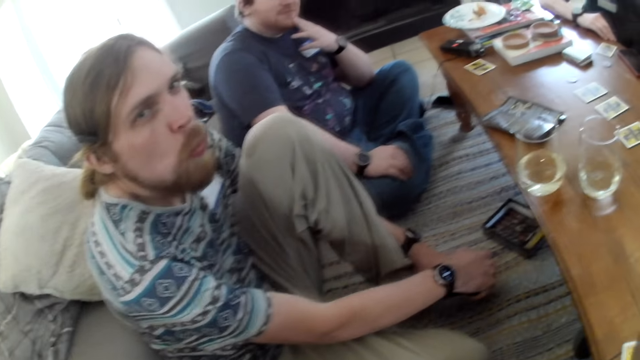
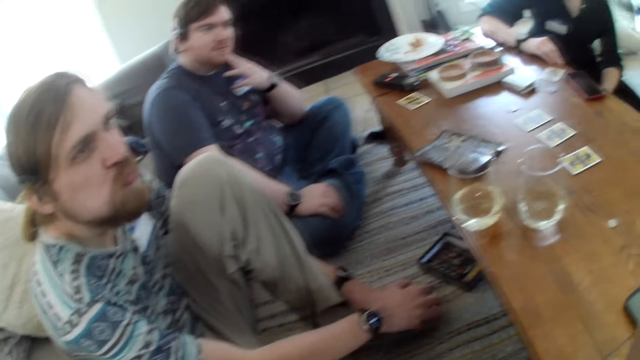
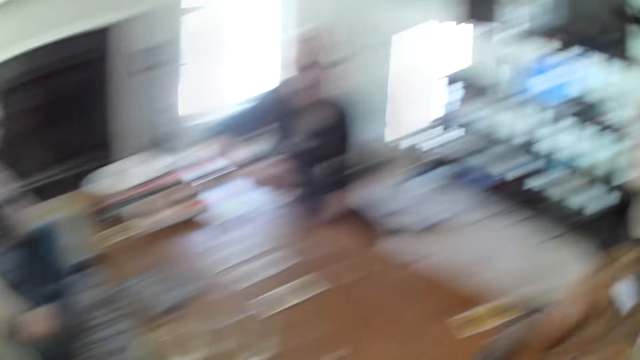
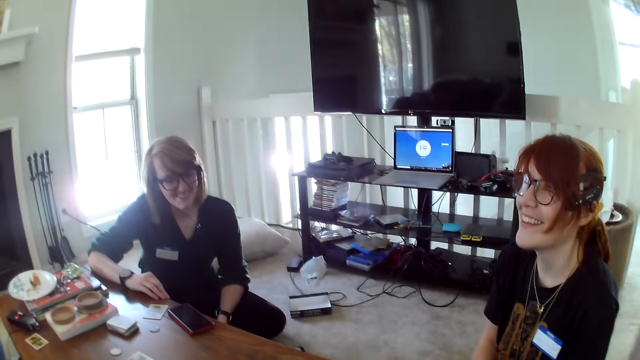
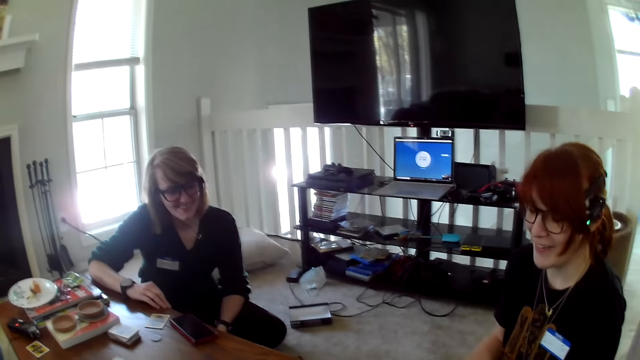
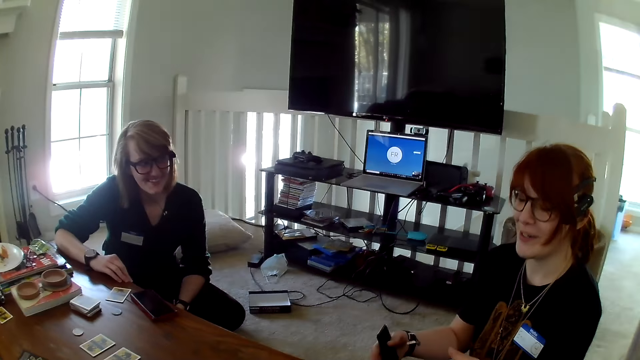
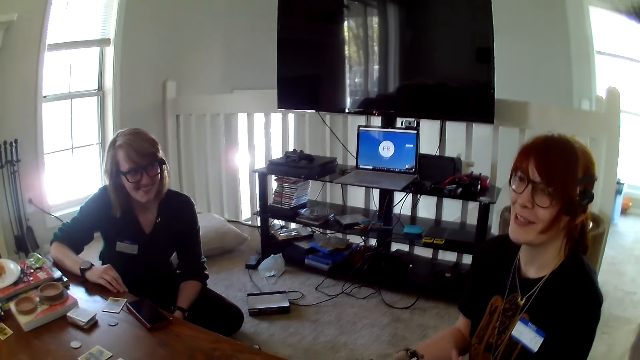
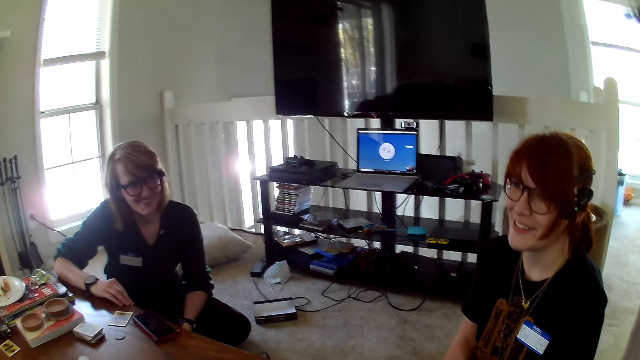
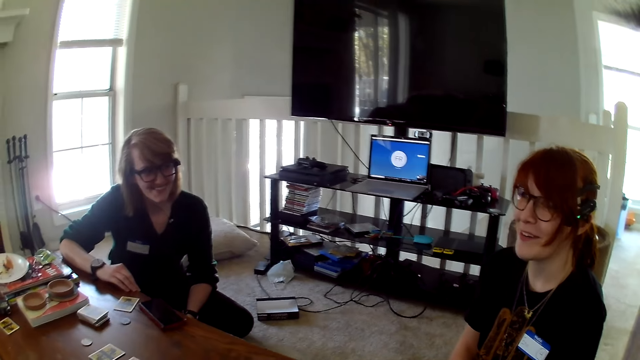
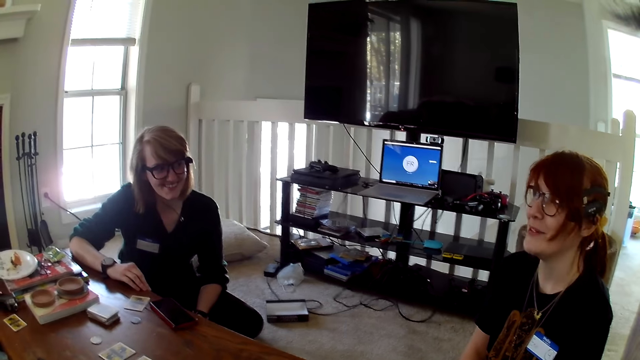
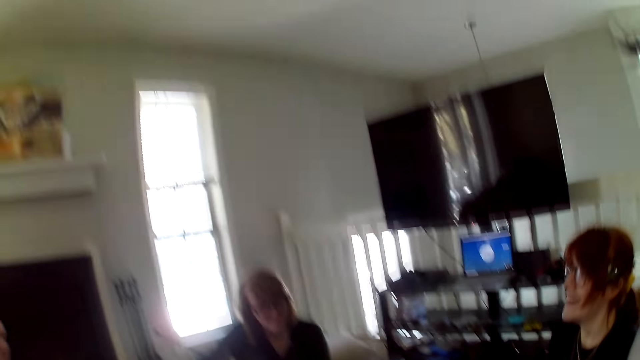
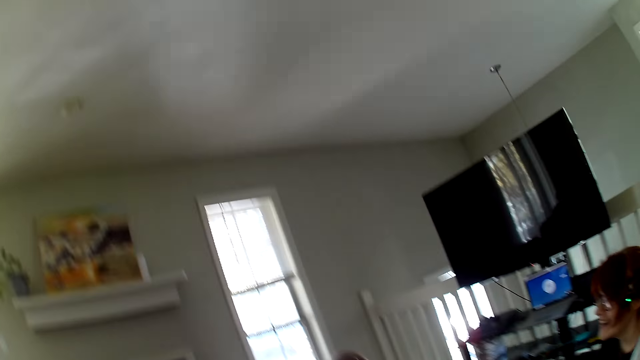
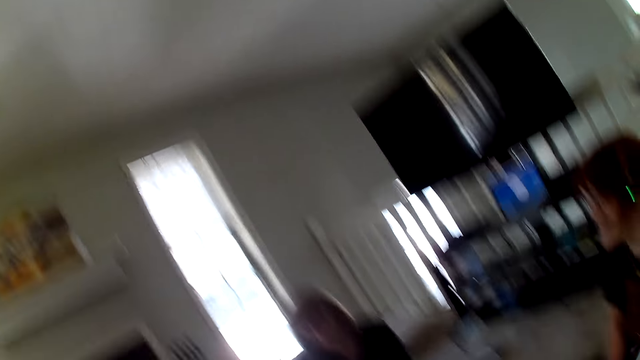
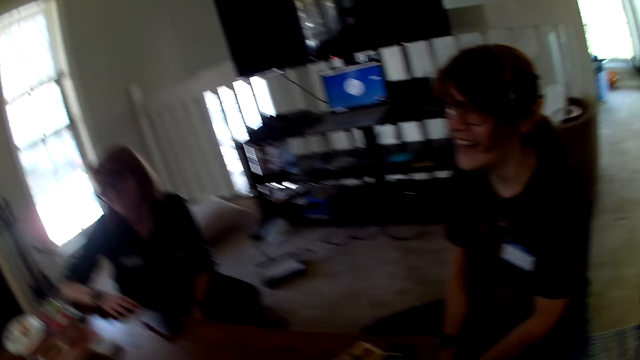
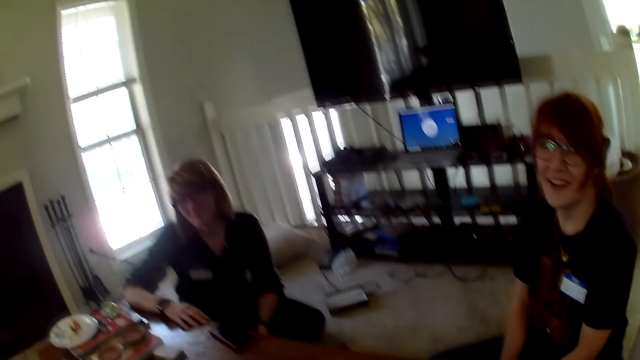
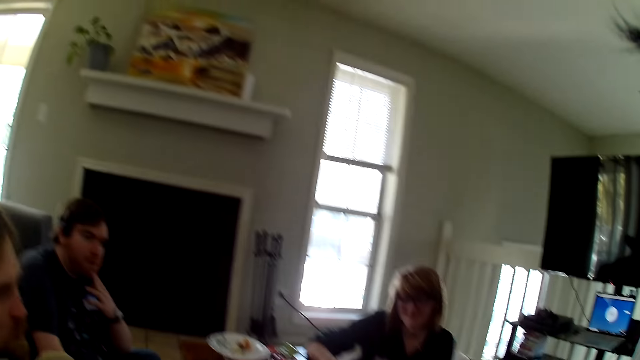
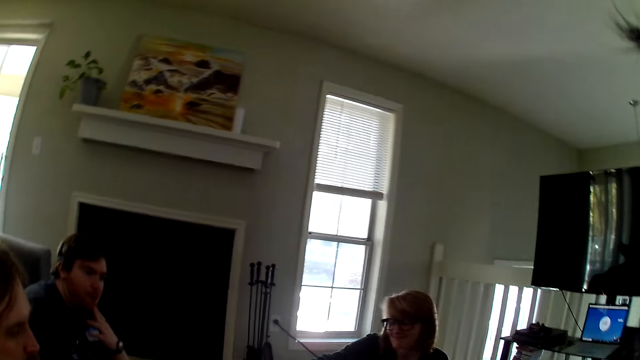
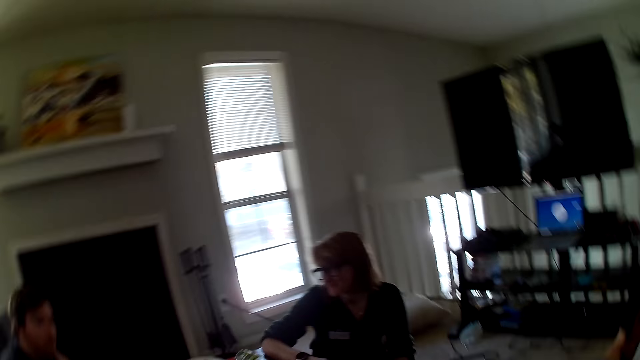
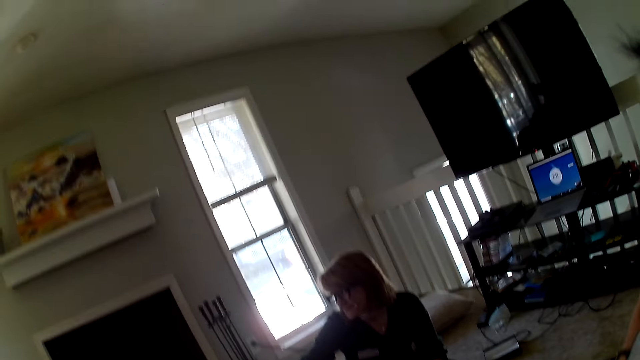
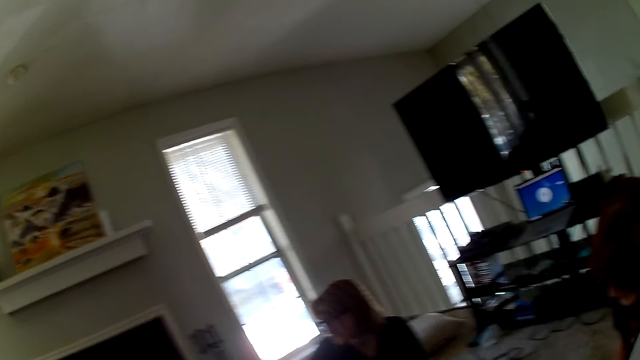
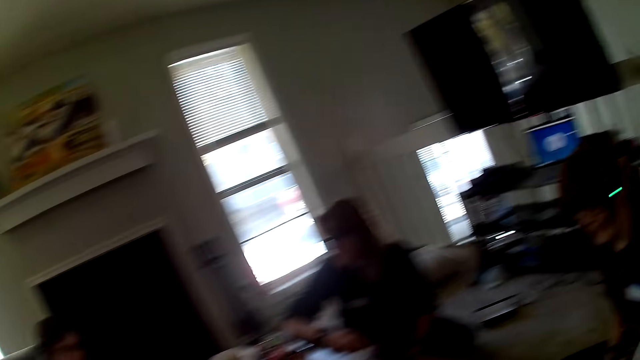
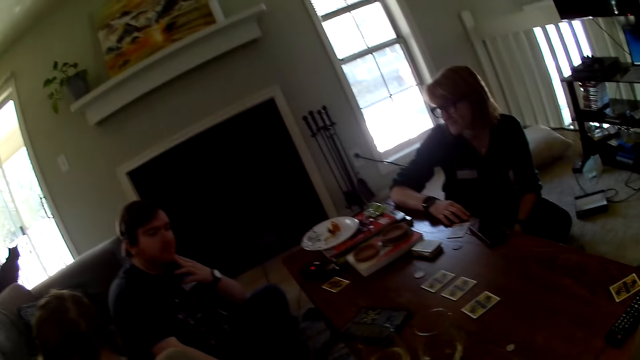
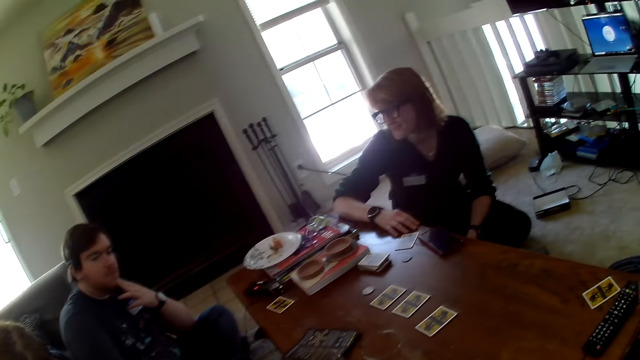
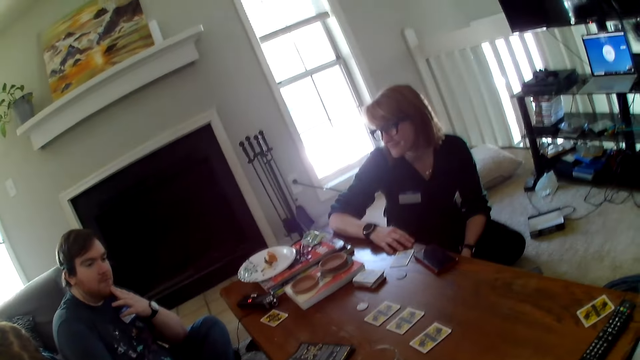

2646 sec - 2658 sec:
A woman talks to the man. The camera wearer looks around the house.

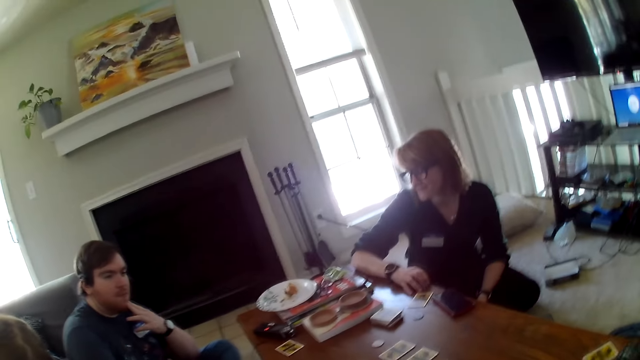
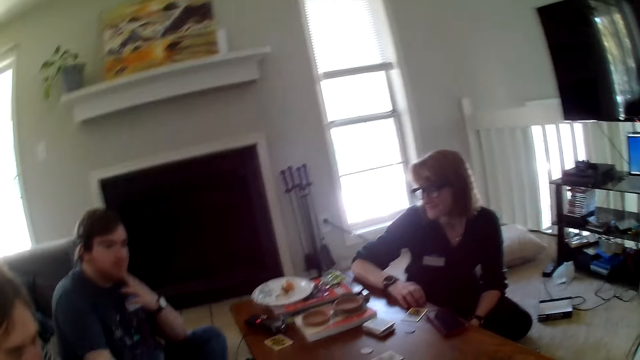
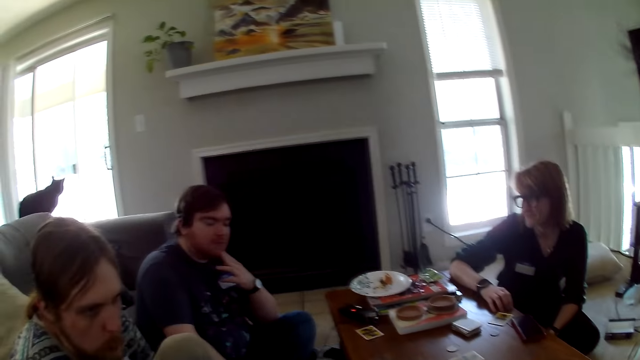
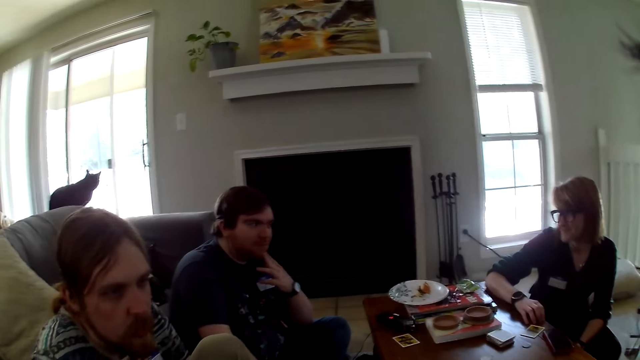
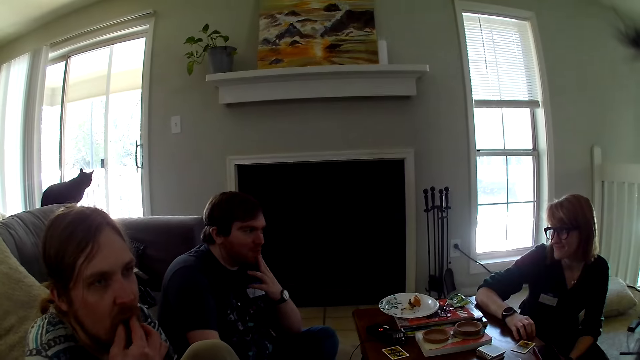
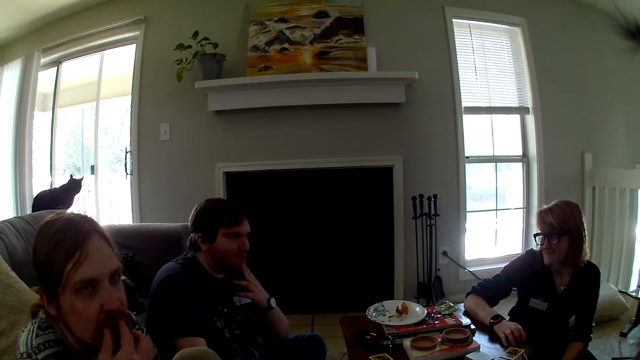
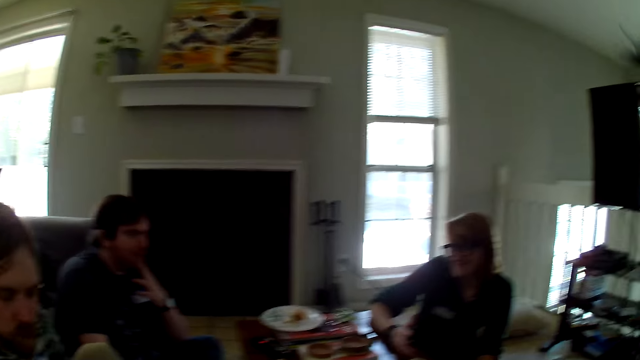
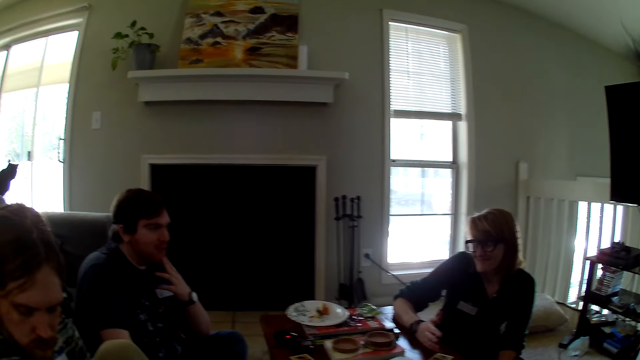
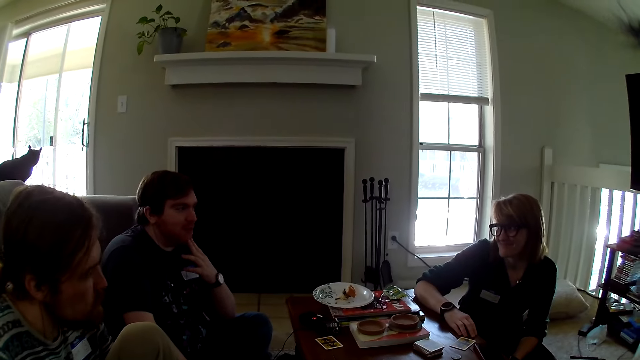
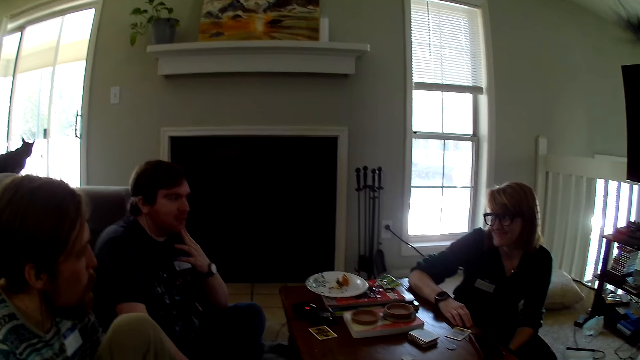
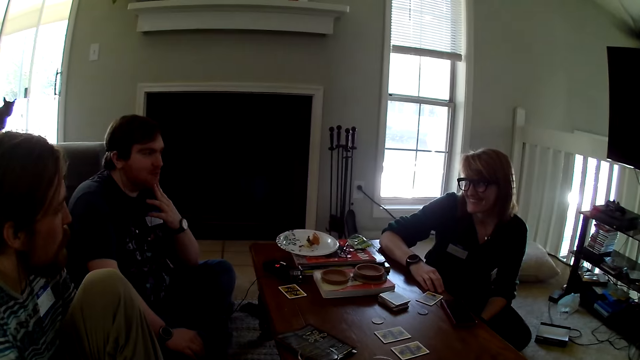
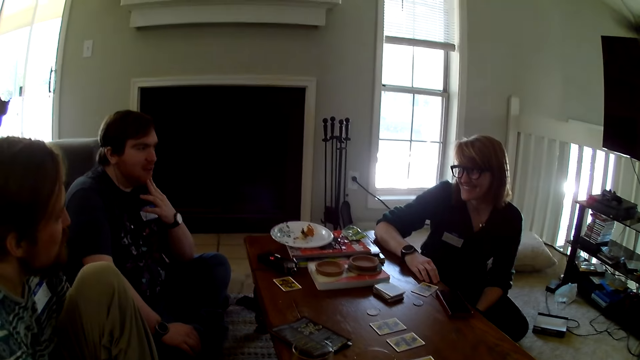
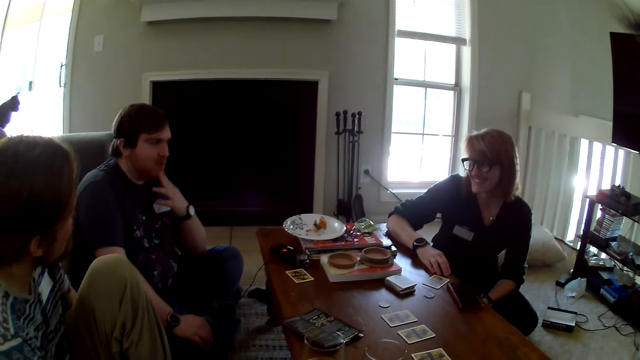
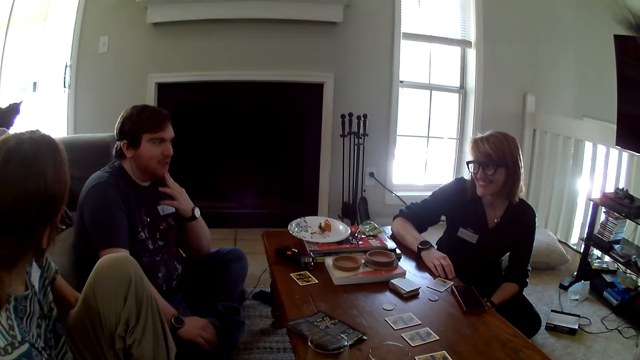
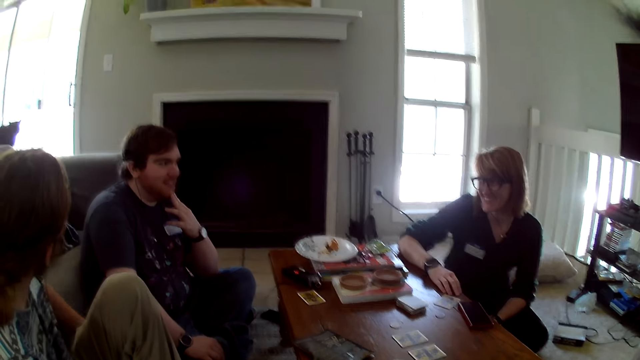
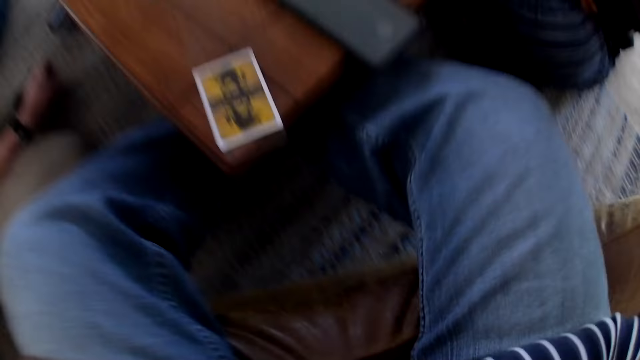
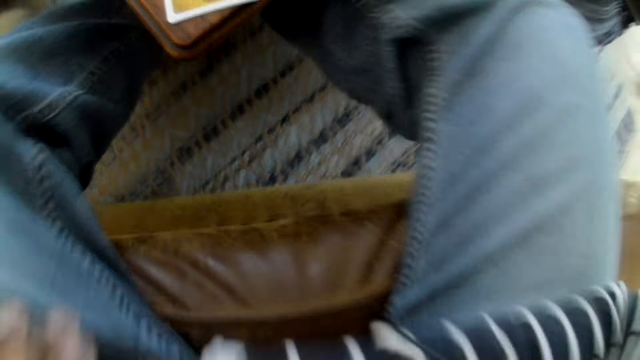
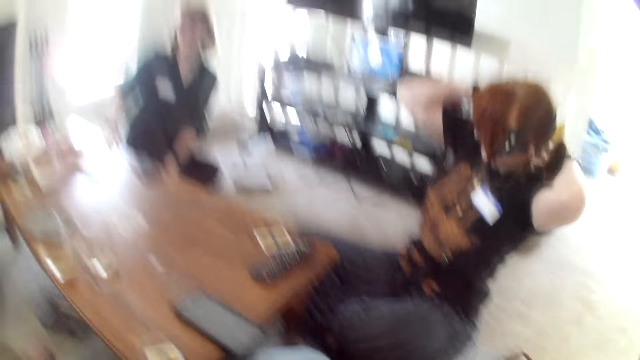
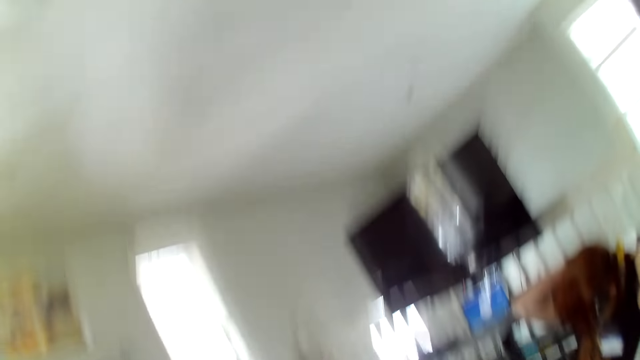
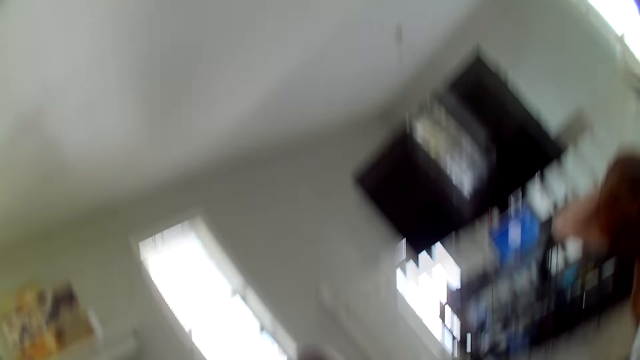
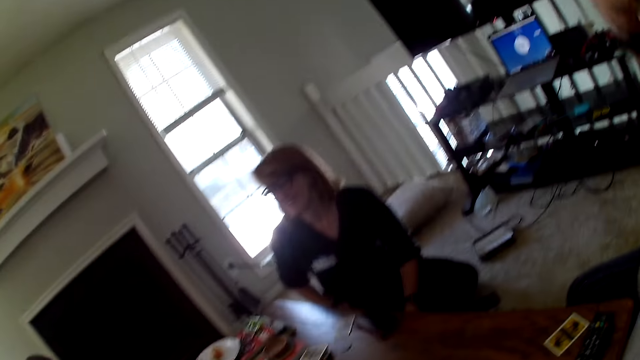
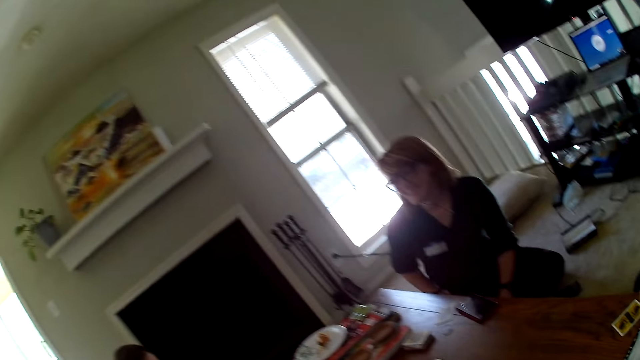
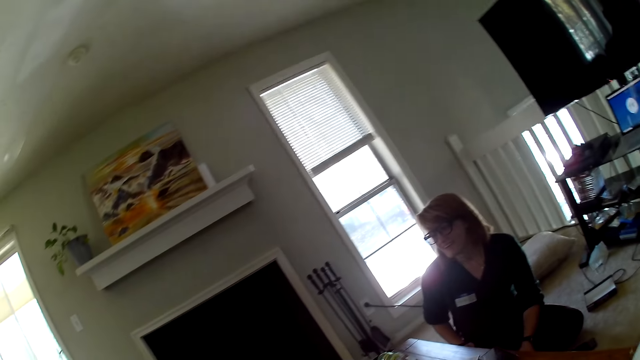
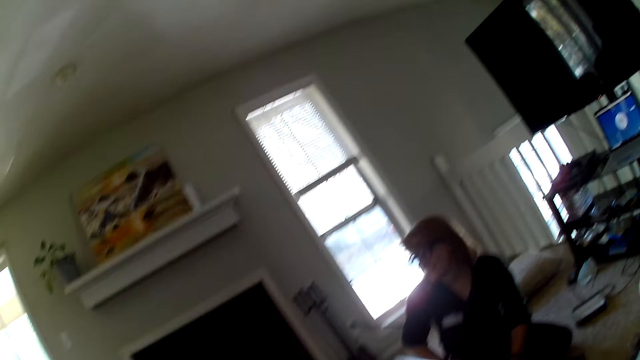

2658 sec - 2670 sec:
A woman moves the hand. The camera wearer moves the camera.
